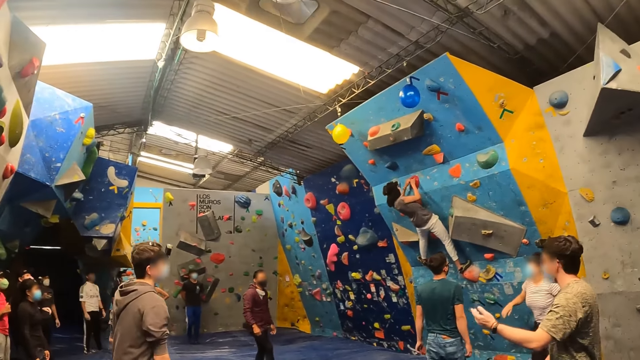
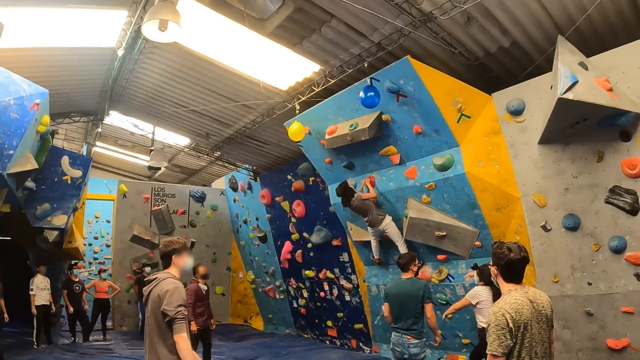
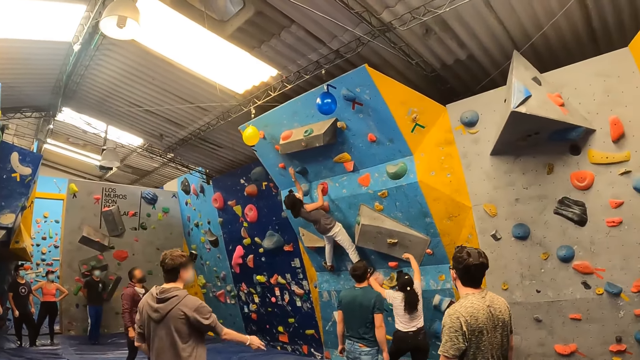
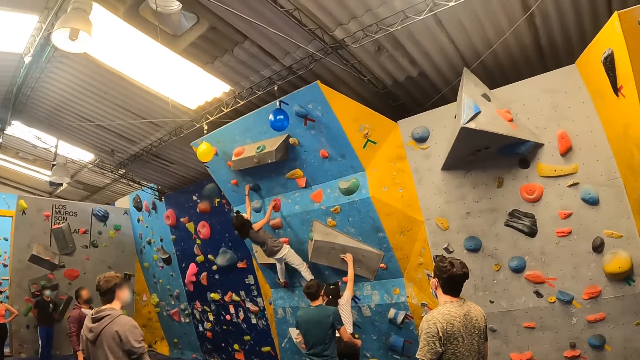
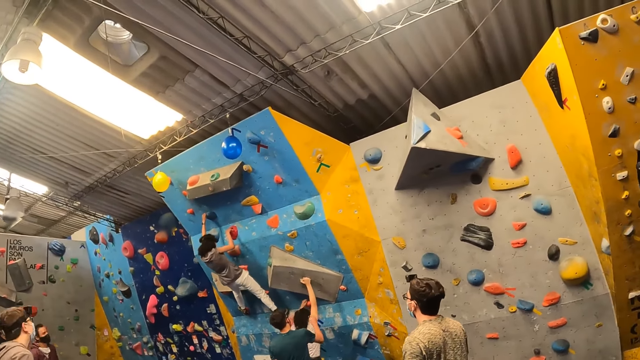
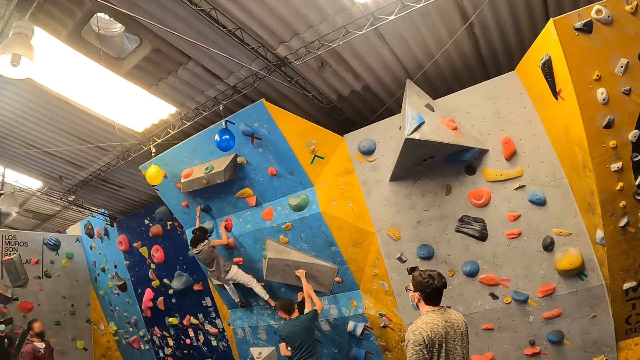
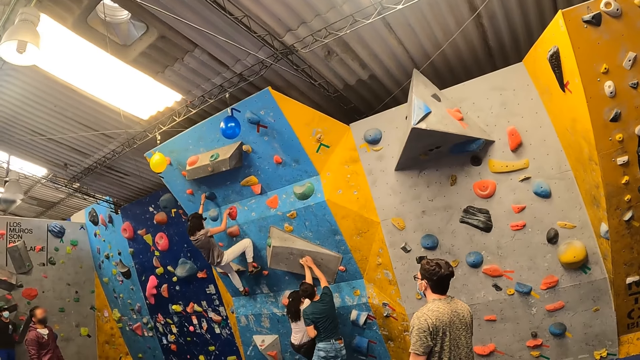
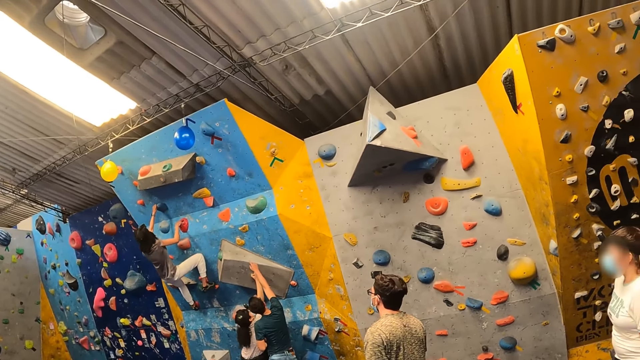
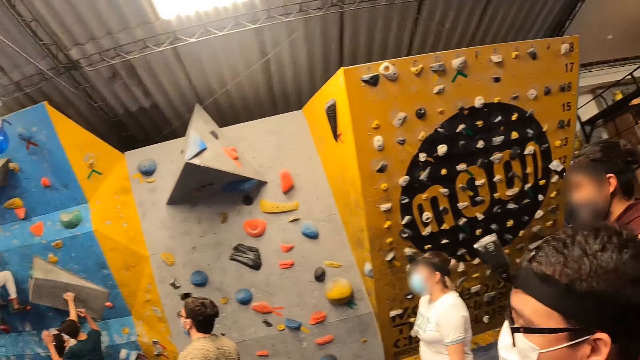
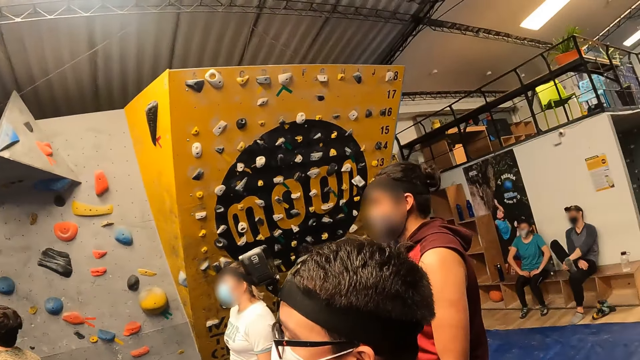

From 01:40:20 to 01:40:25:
The instructor directs a man to the wall with his left hand. Another man walks around a room. A lady climbs on a wall. Another instructor instructs a woman up the wall. The camera wearer looks around a room.

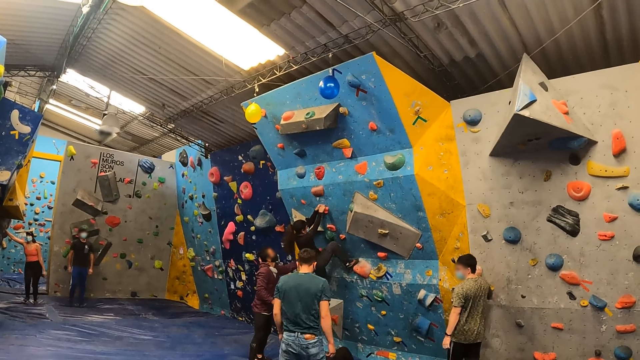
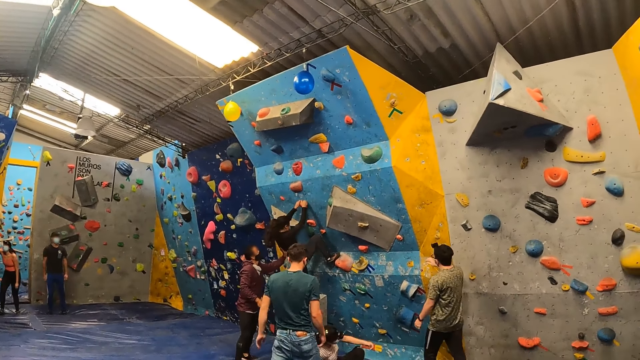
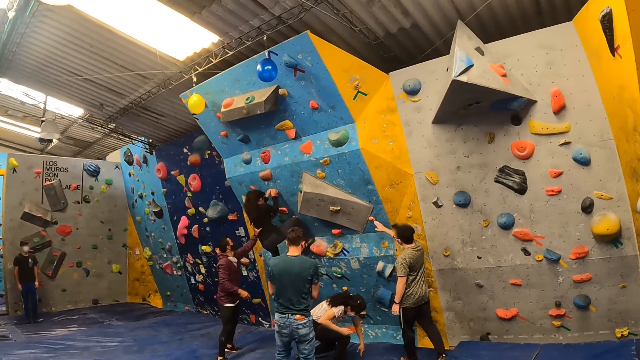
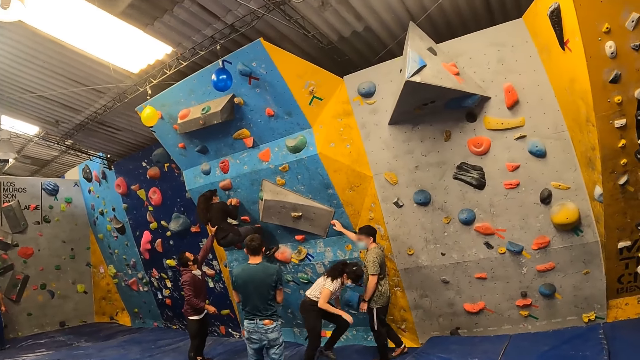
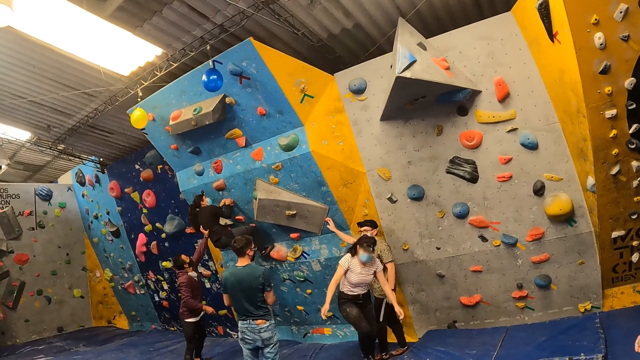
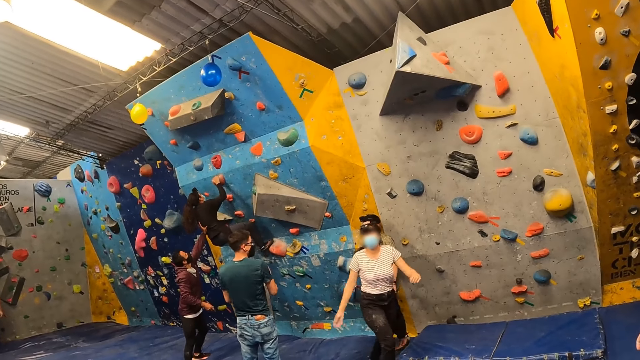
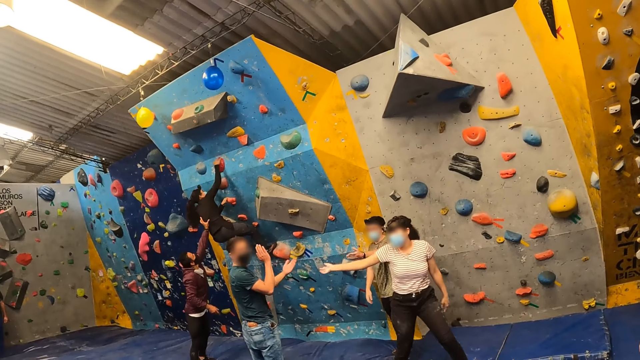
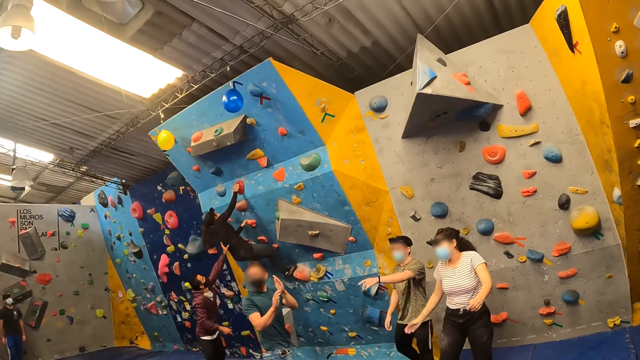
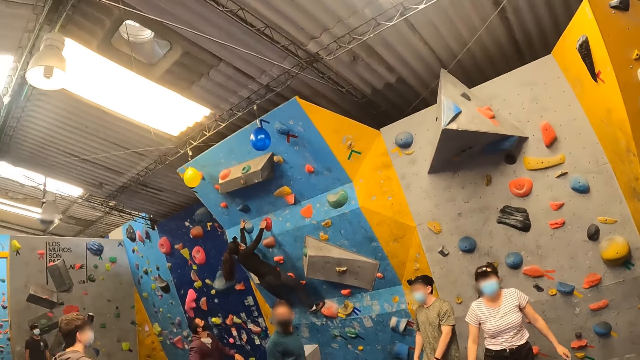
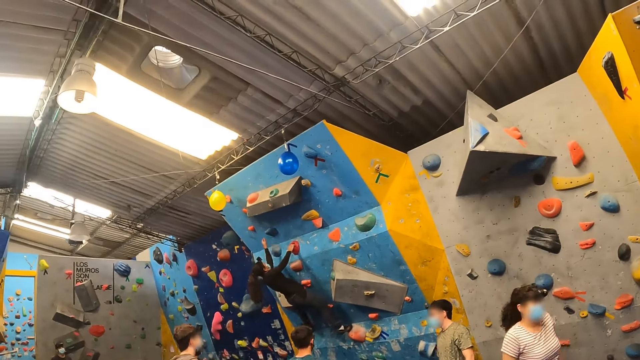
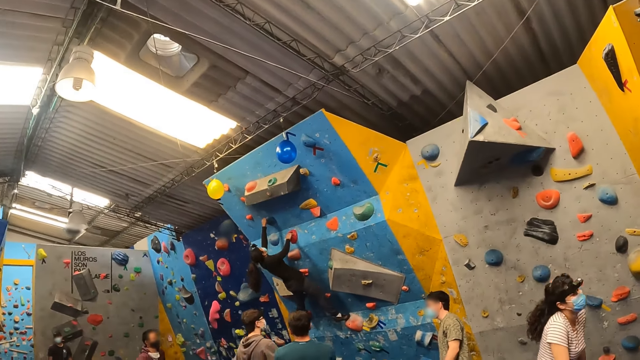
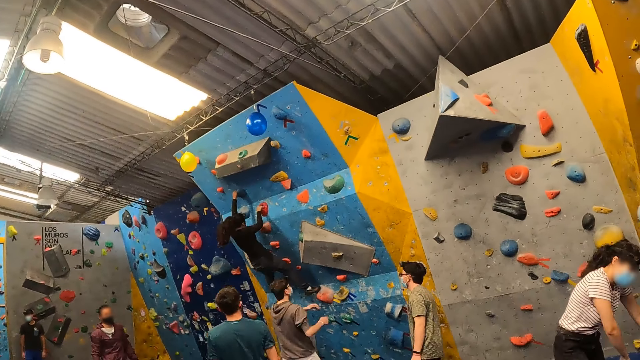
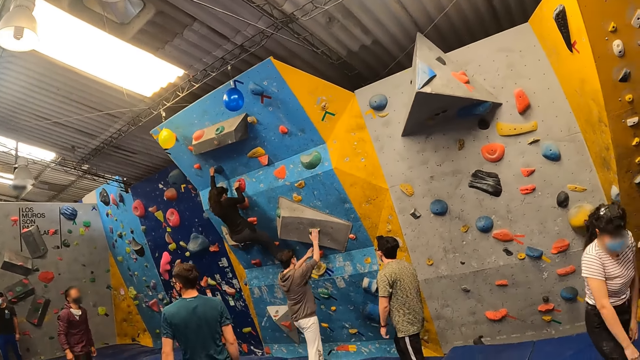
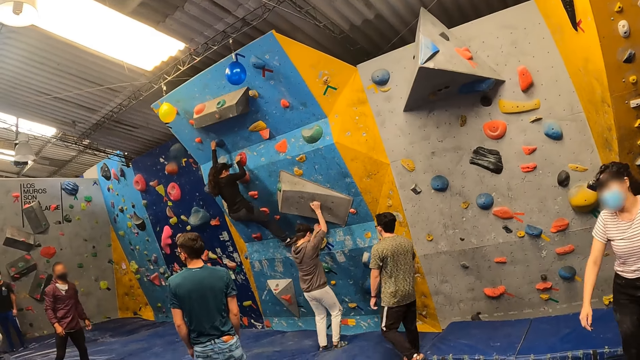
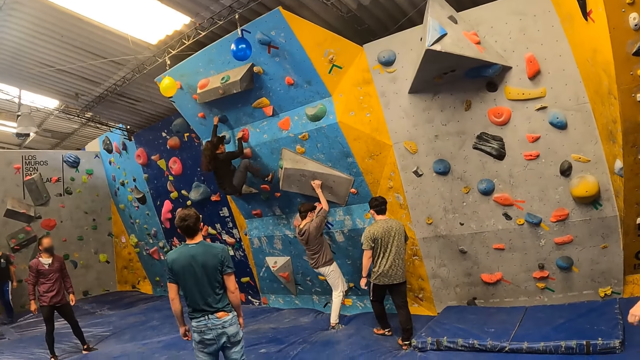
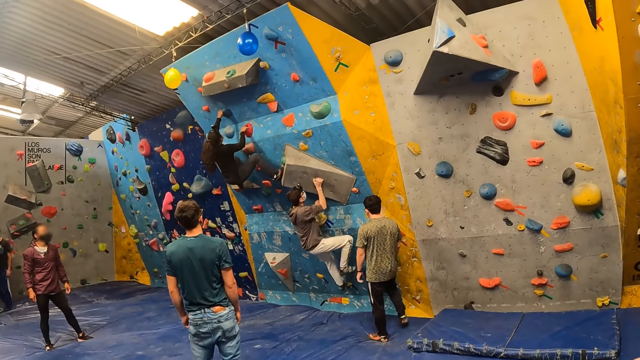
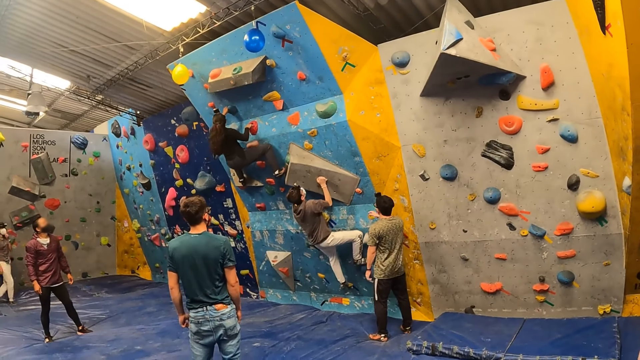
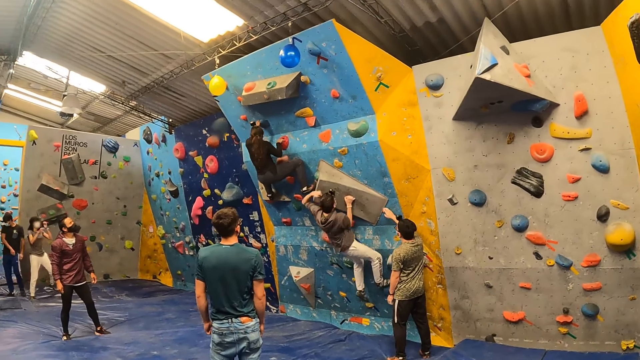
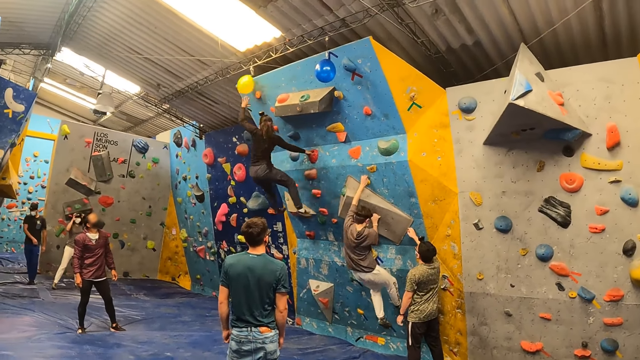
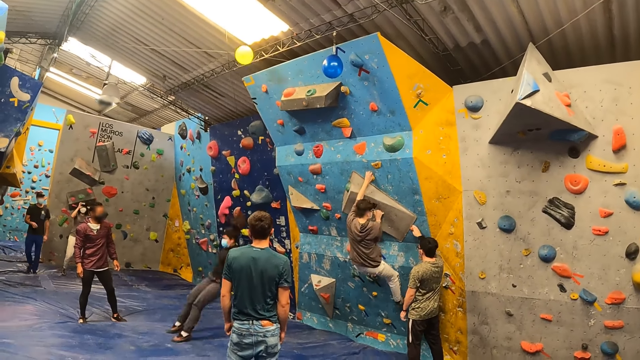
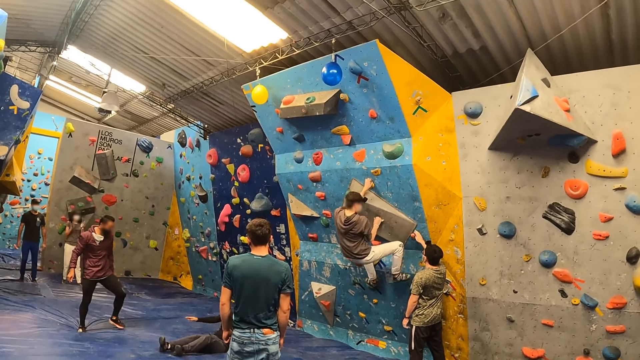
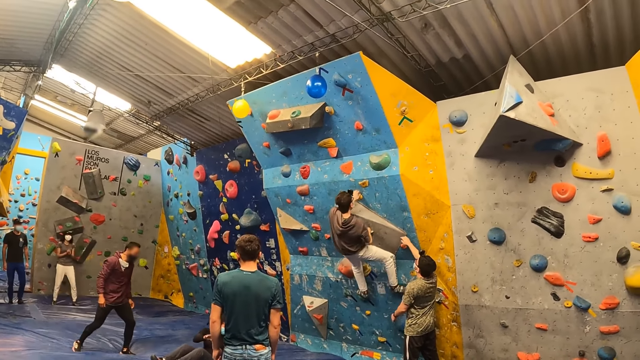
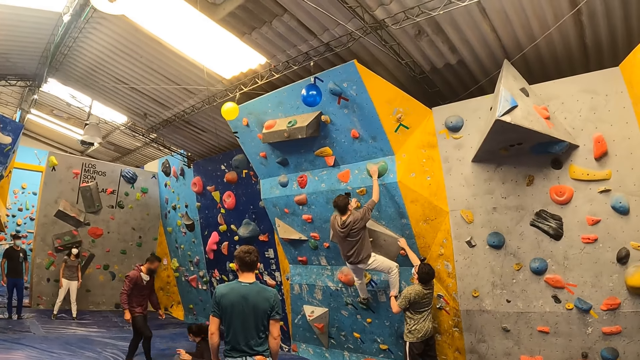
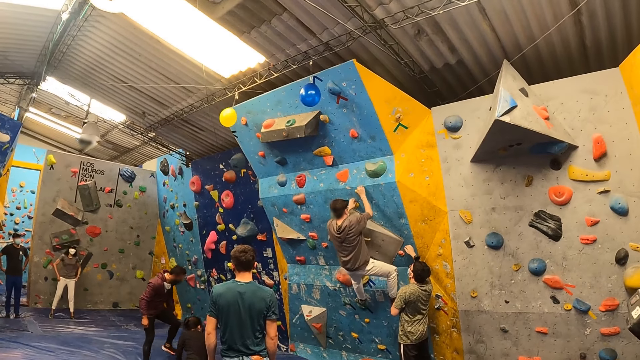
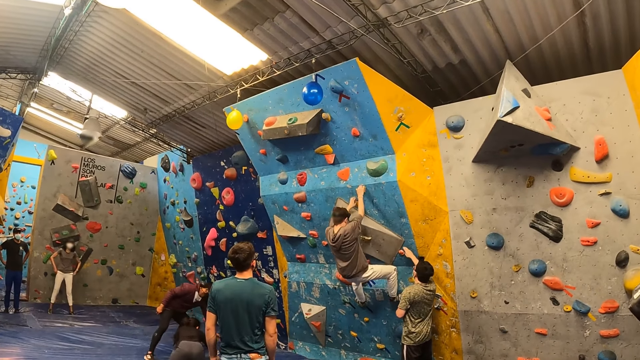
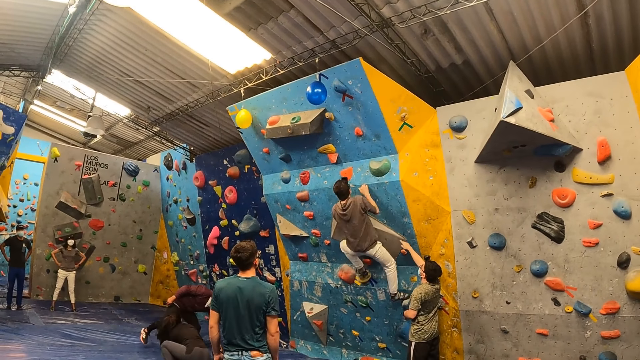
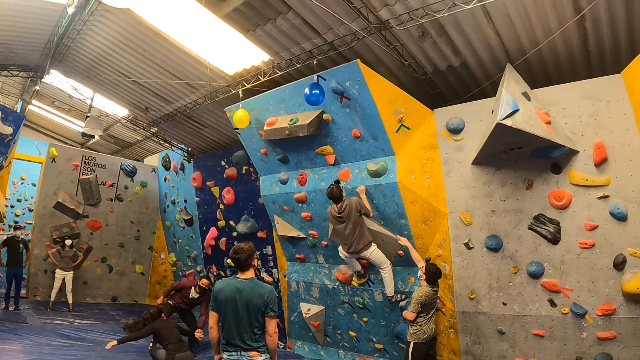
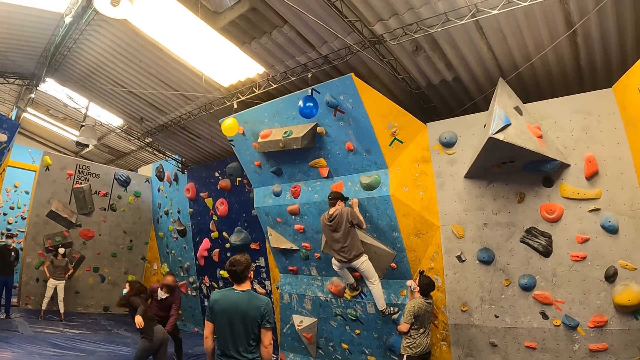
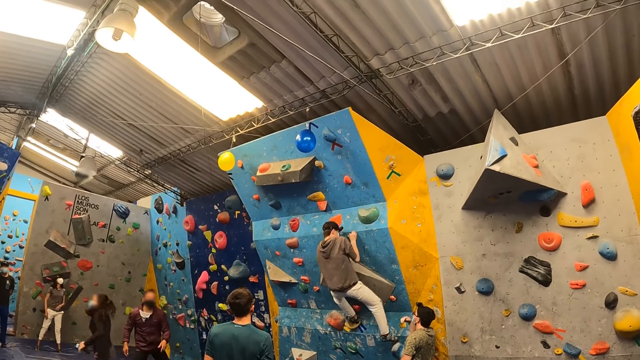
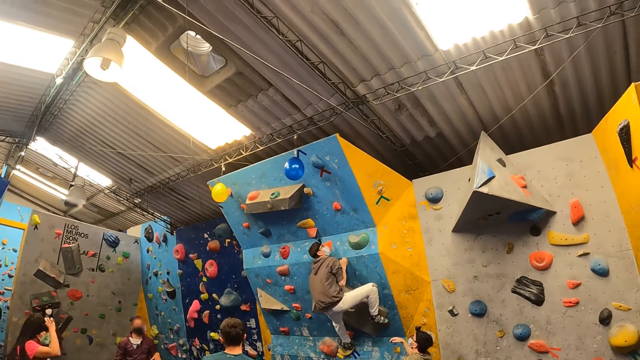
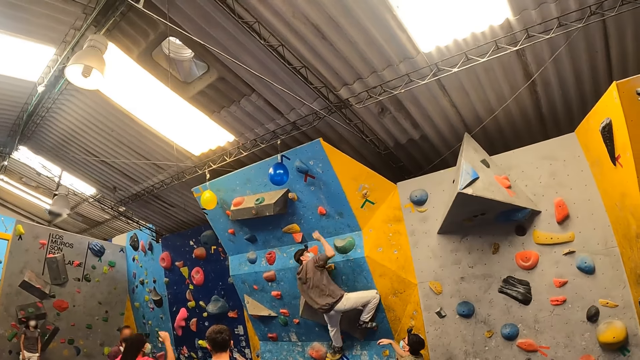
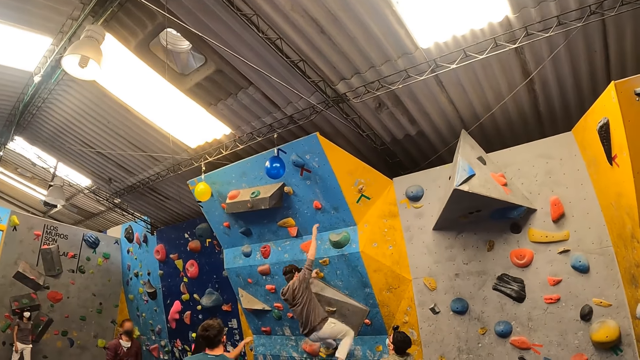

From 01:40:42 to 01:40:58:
A man walks around a room. The instructor places his right hand on the wall. A lady walks around a room. Another man claps his hands. Another lady climbs on a wall. A third man climbs on a wall. The first man holds a pebble on the wall. The instructor instructs a fourth man up the wall. The second lady hits the balloon with her left hand. She falls from the wall. She jumps from the wall. The third man climbs on the wall. The second man lifts the second lady from the floor with his left hand. The third man climbs on the wall.
